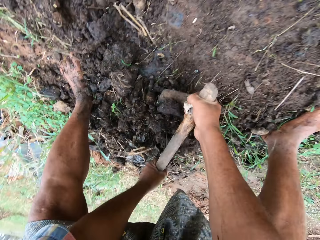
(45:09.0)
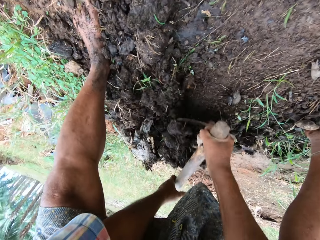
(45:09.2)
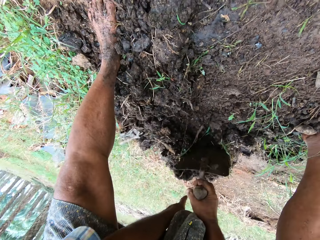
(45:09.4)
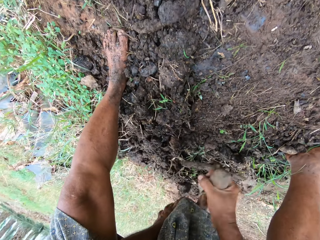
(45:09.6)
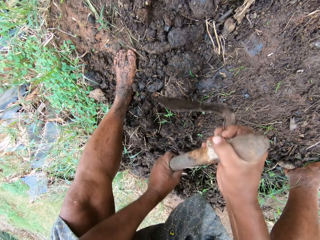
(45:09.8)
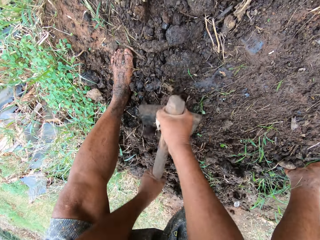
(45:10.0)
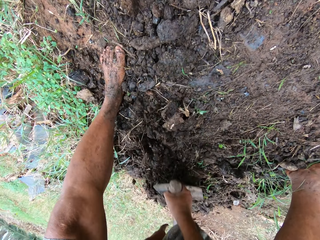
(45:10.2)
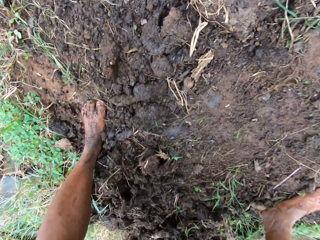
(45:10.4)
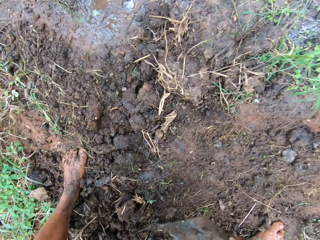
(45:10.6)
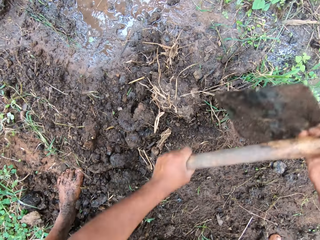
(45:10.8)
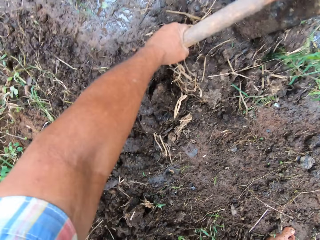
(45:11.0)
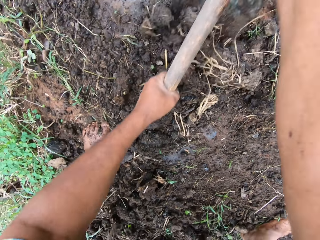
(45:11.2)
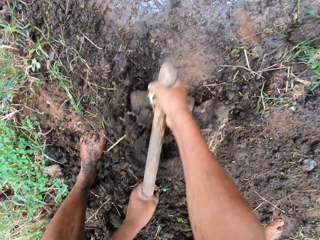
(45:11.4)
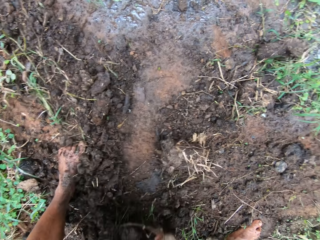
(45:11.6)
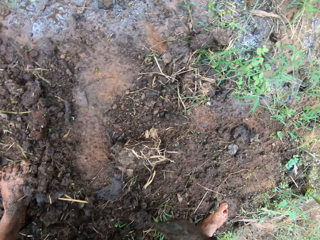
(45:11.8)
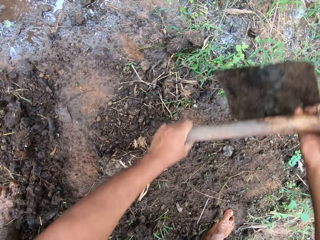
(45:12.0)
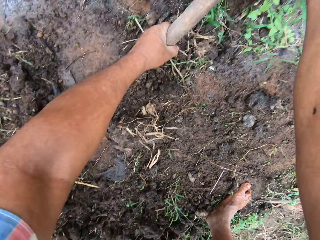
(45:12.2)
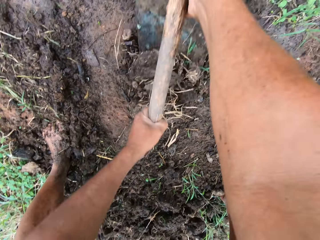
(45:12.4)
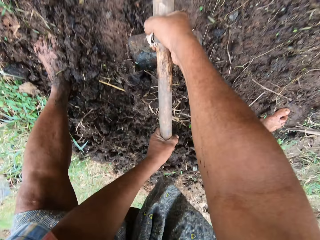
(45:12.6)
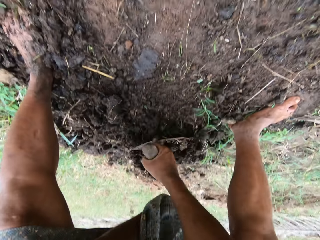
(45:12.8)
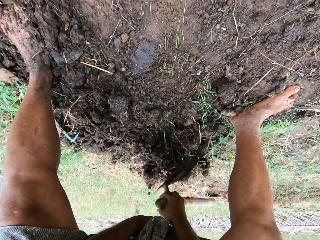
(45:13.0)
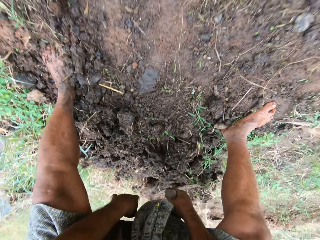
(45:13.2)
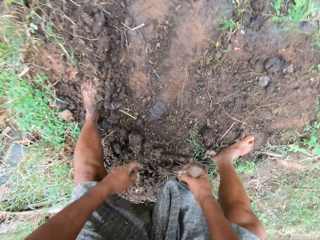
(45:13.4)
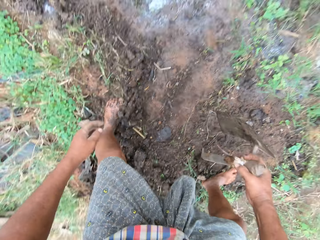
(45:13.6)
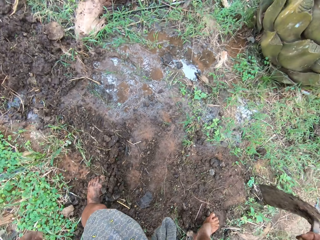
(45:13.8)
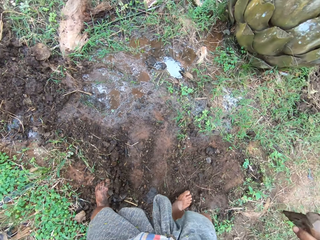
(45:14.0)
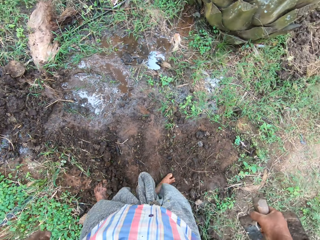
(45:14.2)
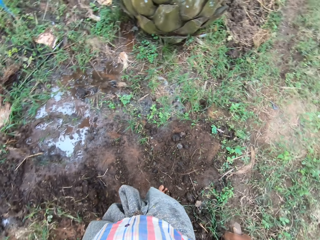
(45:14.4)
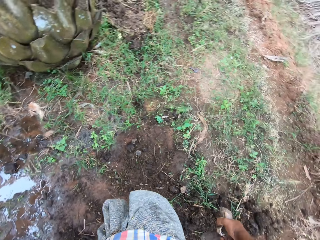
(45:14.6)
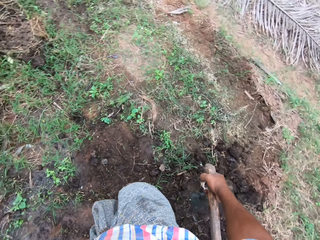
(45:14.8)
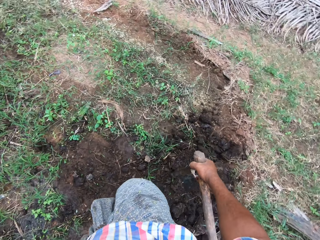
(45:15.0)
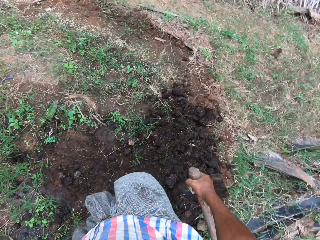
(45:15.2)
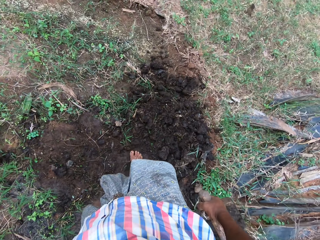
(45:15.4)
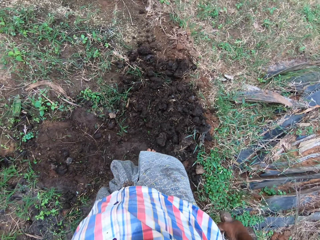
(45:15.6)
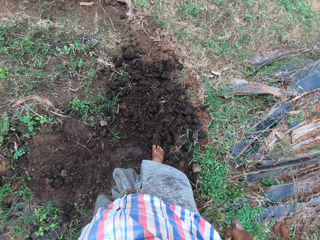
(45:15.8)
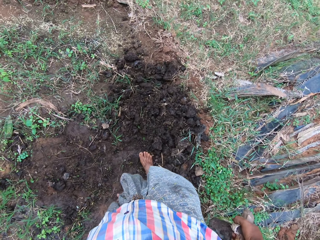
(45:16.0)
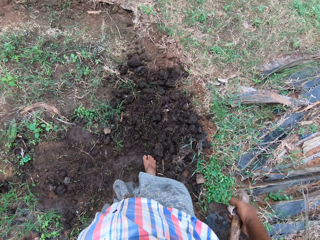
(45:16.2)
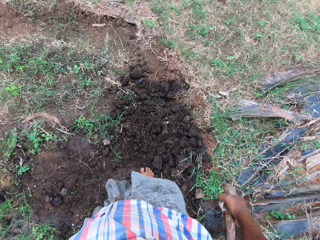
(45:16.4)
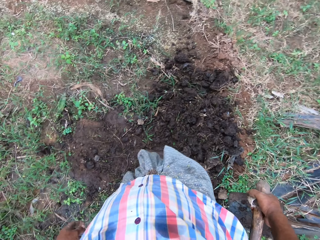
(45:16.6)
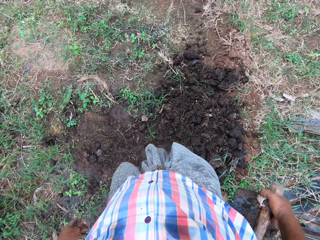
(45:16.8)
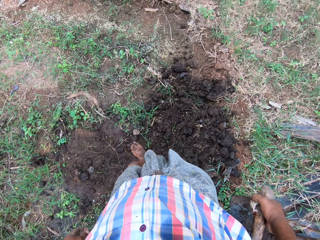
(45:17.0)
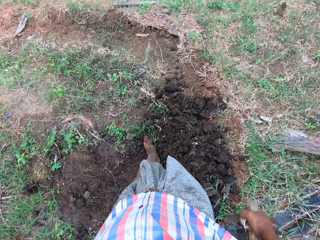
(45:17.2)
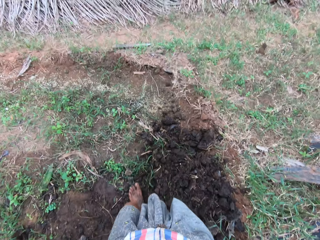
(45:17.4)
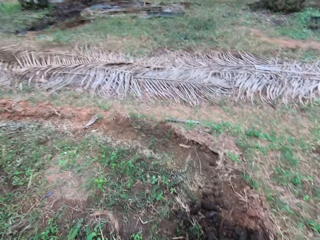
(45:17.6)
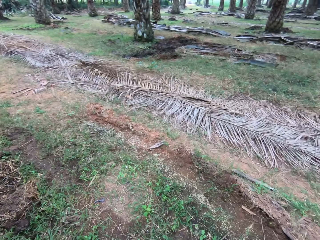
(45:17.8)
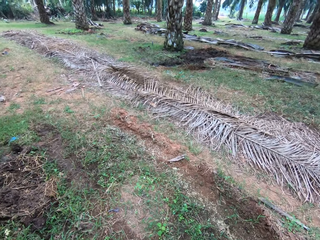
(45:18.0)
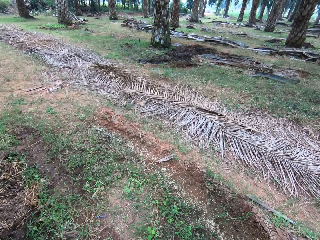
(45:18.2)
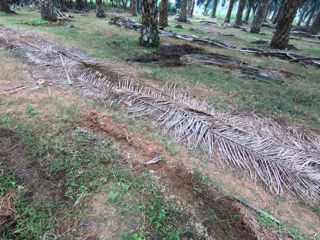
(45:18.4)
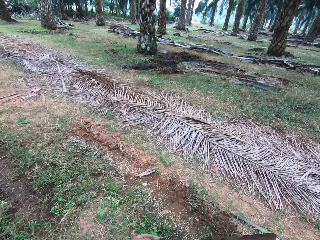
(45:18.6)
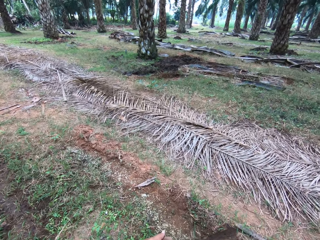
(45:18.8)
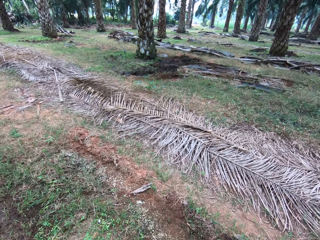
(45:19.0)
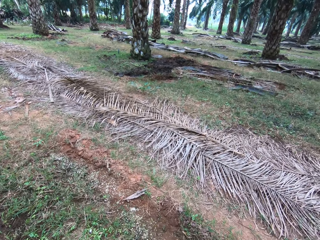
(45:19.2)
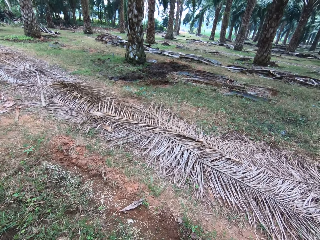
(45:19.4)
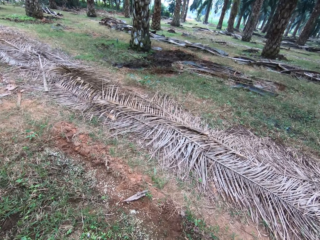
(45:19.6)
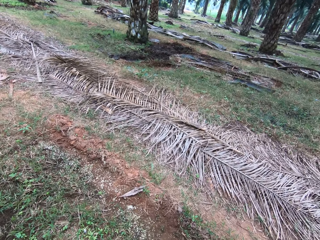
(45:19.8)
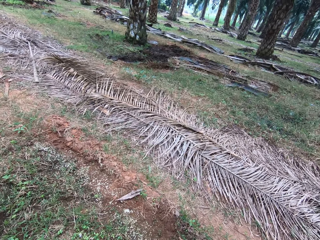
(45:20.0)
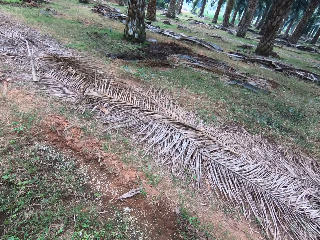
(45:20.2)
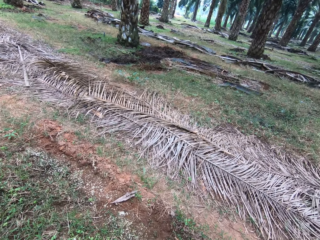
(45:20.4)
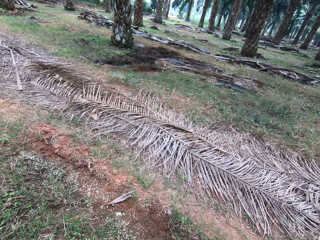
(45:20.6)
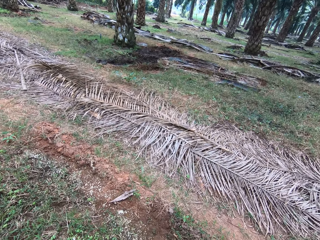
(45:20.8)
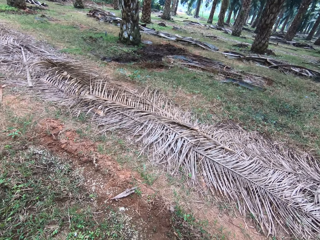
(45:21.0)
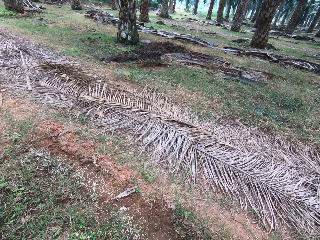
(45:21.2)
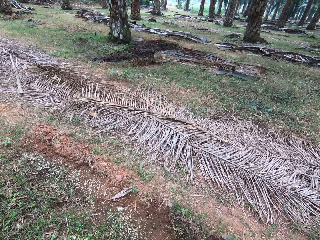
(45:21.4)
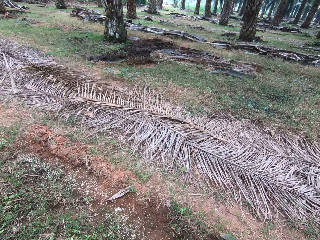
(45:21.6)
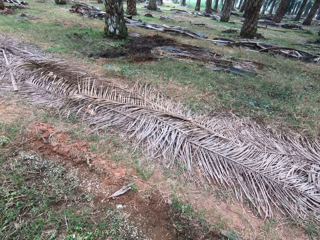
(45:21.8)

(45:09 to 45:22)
The camera wearer stops weeding. He turns around. He moves soil with his leg. He looks around. He walks around the garden.

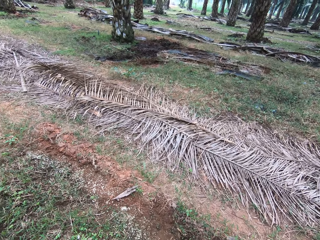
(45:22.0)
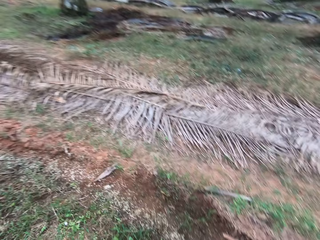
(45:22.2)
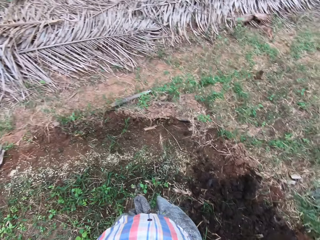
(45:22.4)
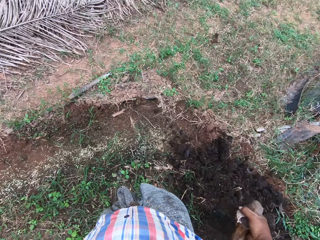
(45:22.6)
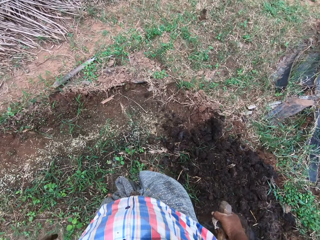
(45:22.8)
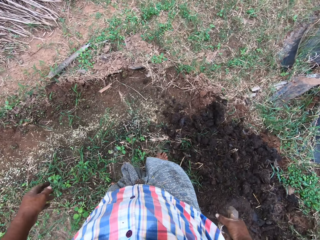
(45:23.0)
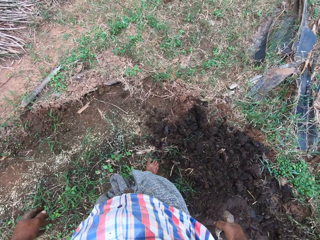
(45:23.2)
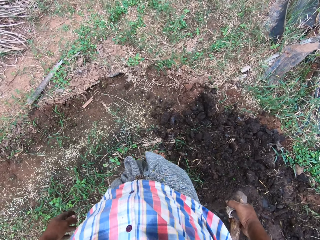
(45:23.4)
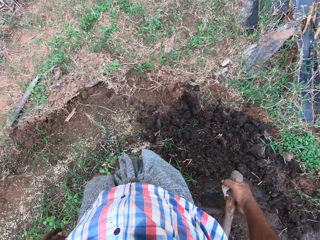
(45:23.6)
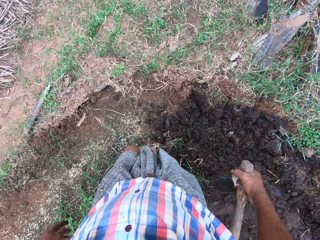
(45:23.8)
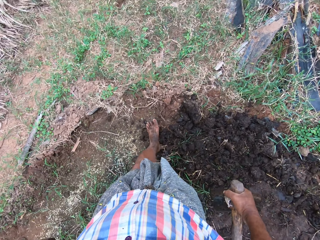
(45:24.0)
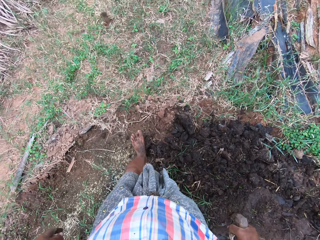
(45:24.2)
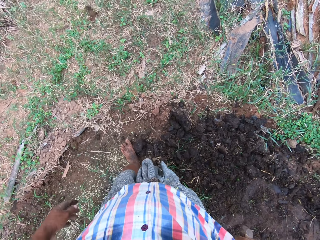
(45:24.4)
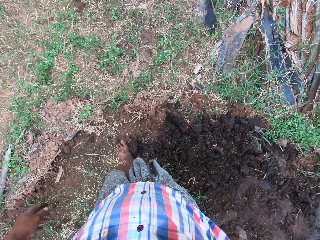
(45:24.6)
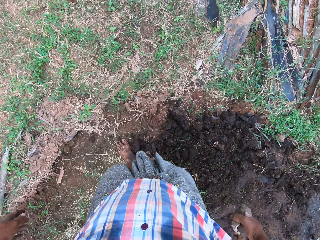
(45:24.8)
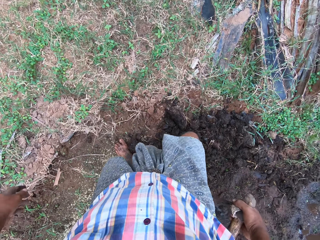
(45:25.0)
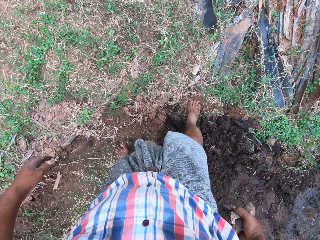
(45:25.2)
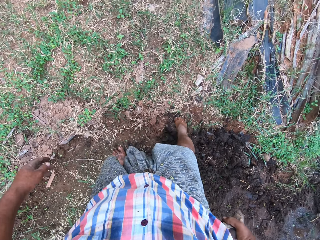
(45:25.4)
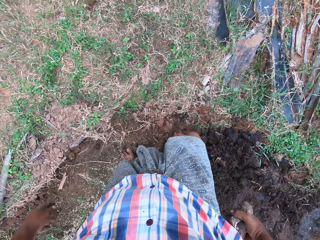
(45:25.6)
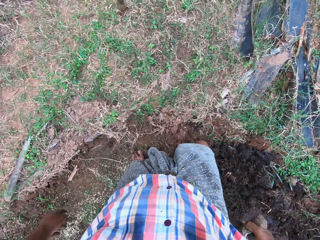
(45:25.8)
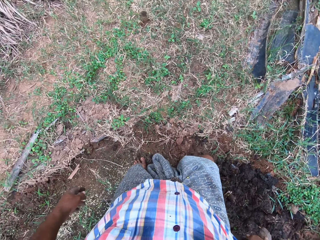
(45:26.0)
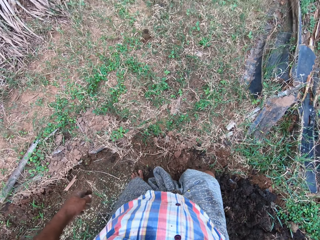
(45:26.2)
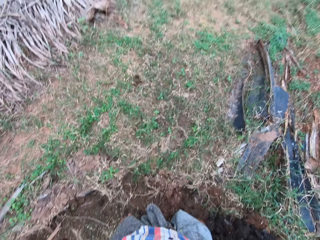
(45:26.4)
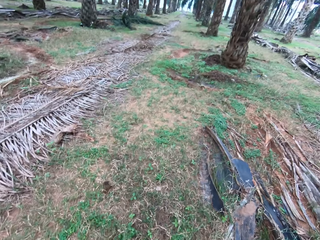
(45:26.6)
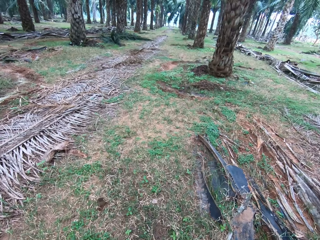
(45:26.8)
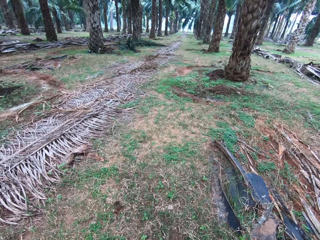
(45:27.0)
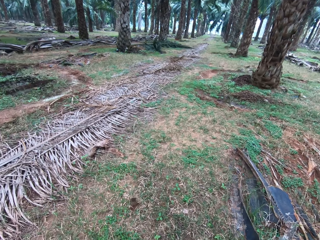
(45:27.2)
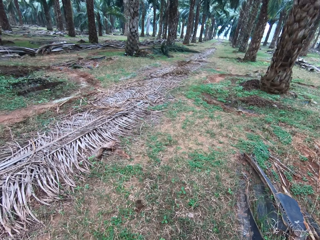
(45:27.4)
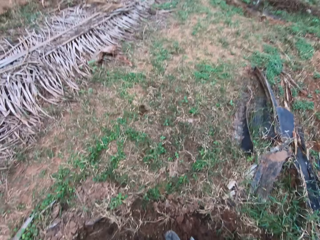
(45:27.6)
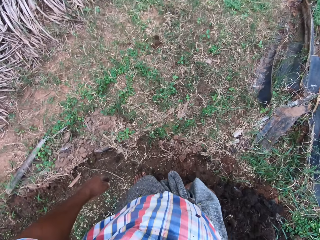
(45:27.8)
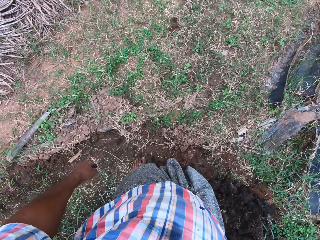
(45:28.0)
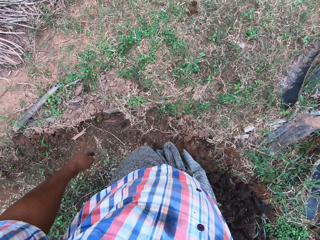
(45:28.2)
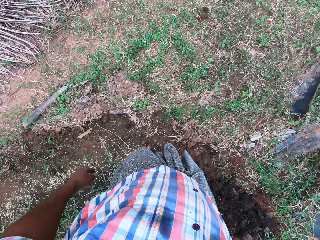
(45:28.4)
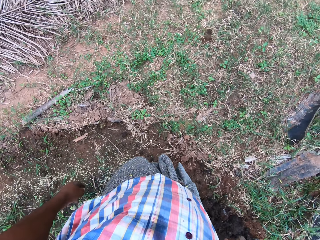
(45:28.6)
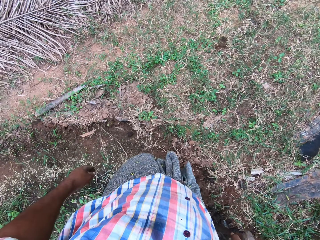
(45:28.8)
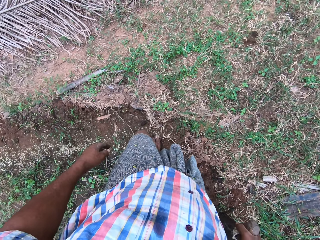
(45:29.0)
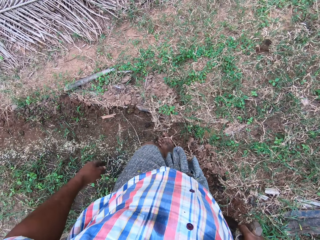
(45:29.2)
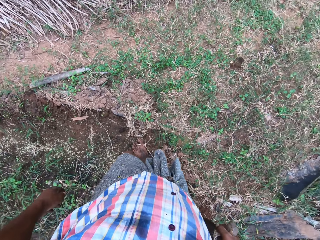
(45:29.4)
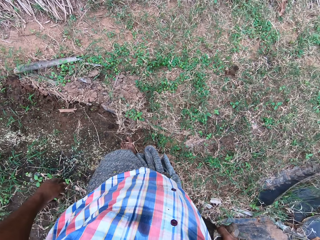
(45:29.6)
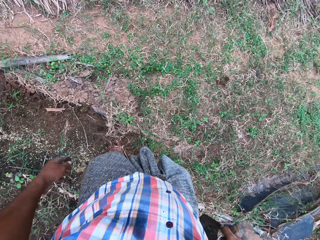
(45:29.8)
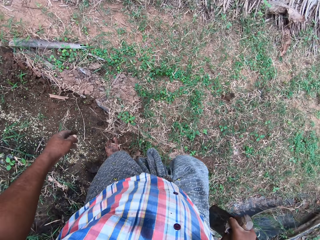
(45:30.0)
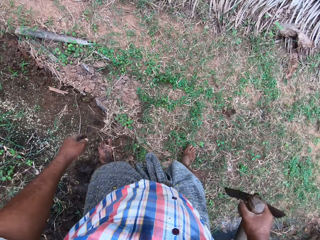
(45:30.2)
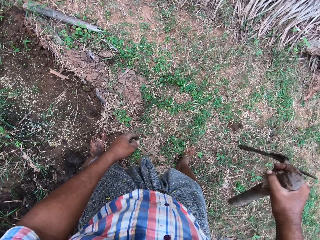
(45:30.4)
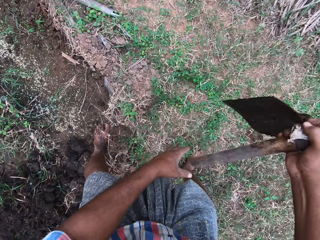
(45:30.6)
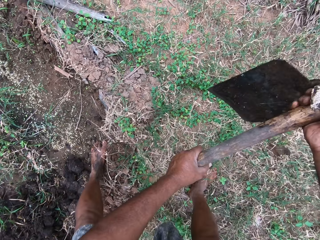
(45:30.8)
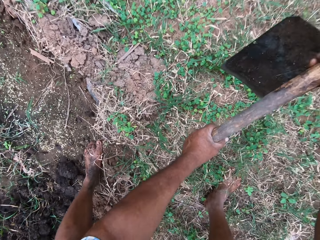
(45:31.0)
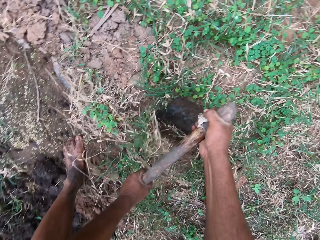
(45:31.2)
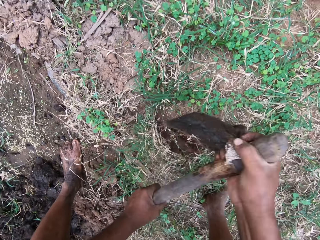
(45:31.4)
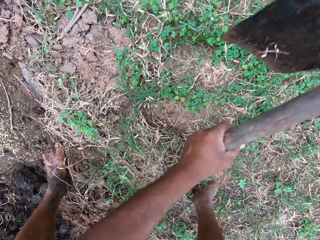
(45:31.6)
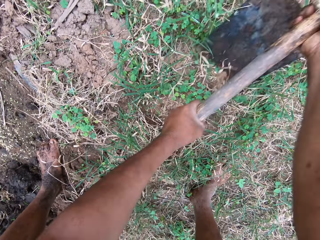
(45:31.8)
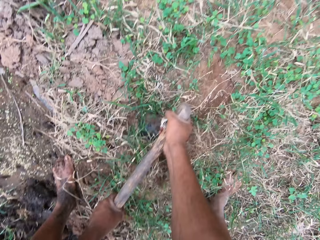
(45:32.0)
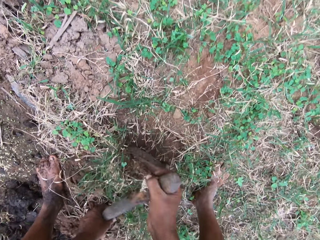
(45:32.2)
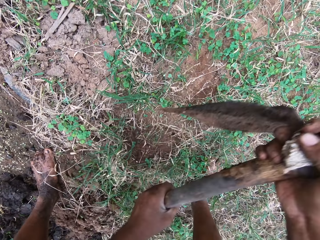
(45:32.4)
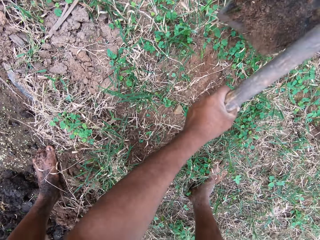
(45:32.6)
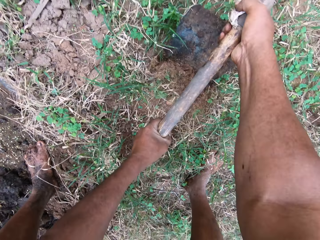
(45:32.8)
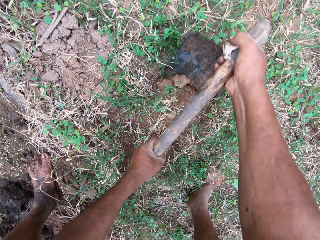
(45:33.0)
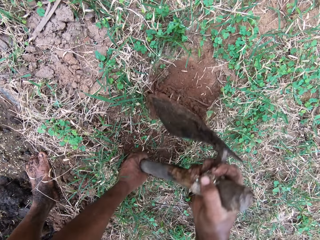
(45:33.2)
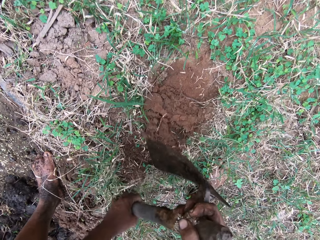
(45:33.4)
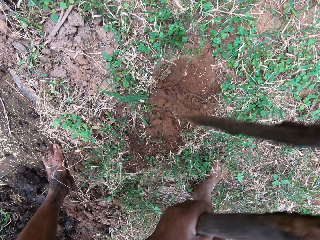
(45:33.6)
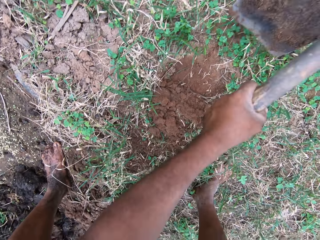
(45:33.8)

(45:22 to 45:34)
The camera wearer looks around. They stare down. They look around. They stare down. They dig the ground with the hoe.
